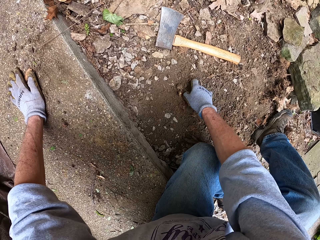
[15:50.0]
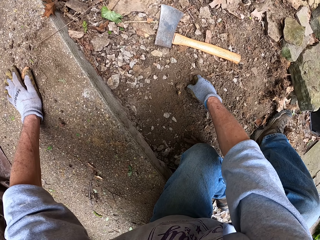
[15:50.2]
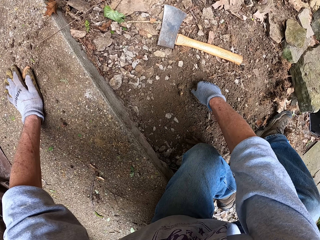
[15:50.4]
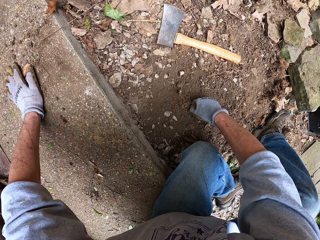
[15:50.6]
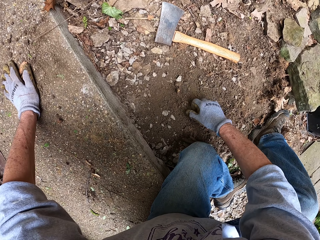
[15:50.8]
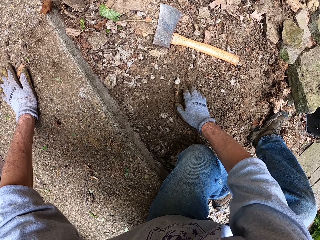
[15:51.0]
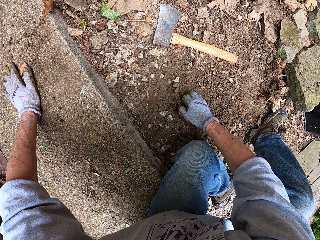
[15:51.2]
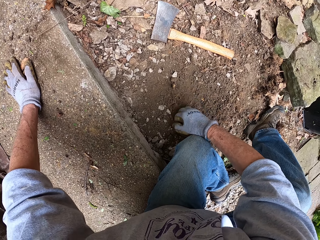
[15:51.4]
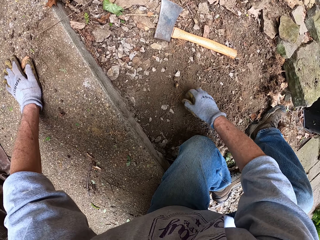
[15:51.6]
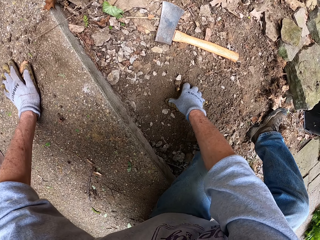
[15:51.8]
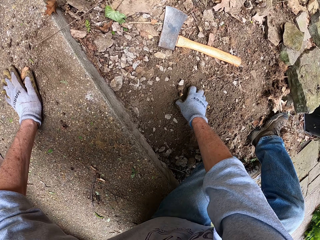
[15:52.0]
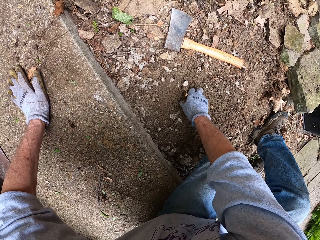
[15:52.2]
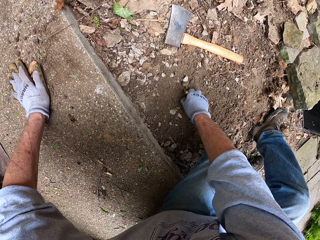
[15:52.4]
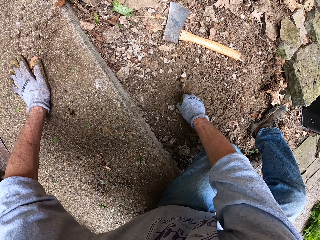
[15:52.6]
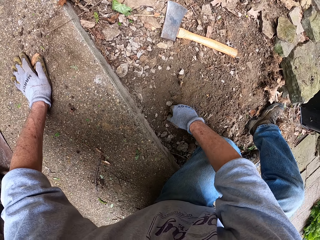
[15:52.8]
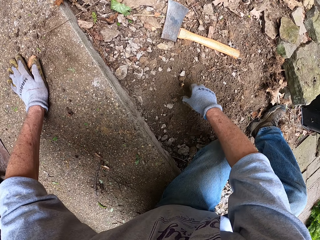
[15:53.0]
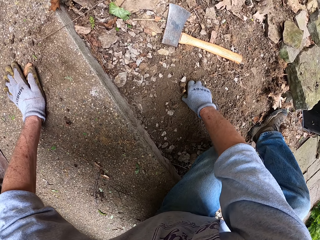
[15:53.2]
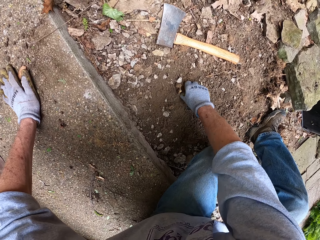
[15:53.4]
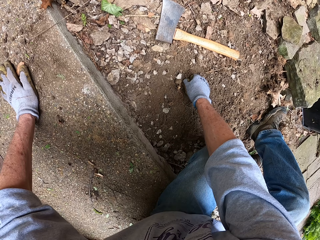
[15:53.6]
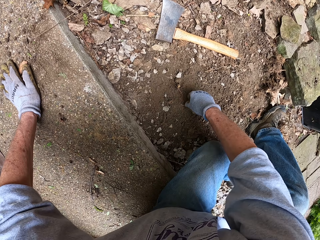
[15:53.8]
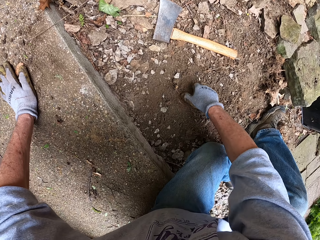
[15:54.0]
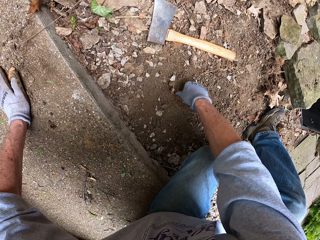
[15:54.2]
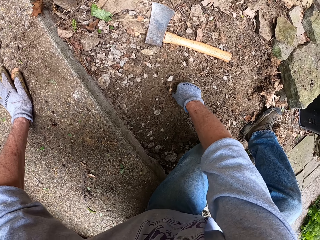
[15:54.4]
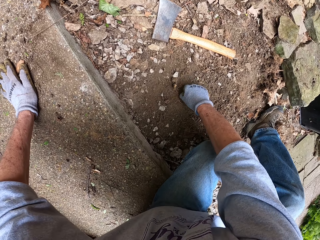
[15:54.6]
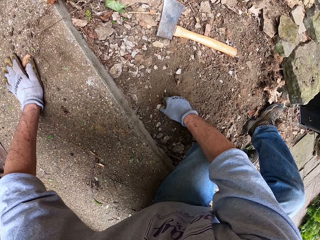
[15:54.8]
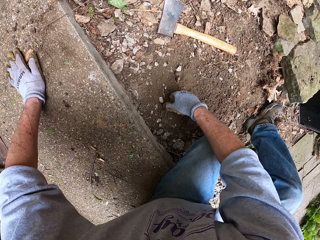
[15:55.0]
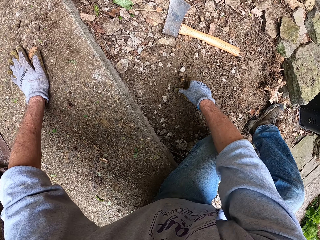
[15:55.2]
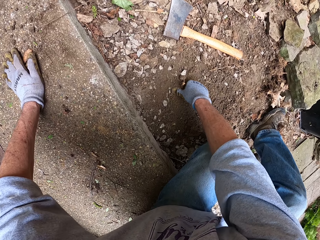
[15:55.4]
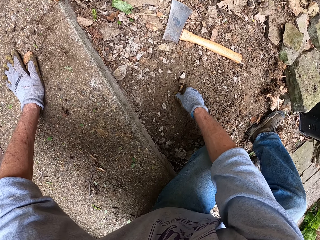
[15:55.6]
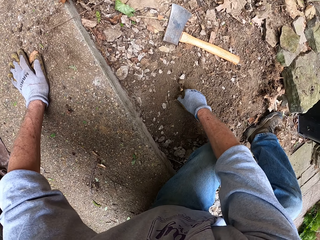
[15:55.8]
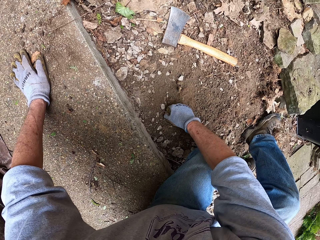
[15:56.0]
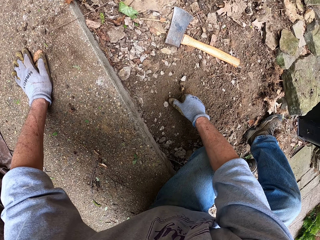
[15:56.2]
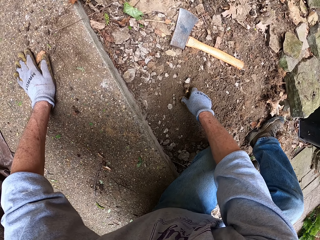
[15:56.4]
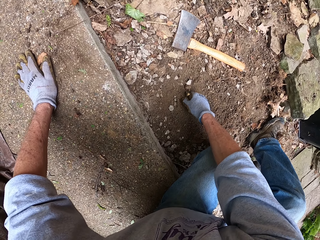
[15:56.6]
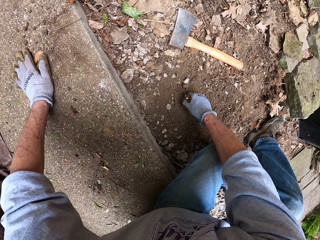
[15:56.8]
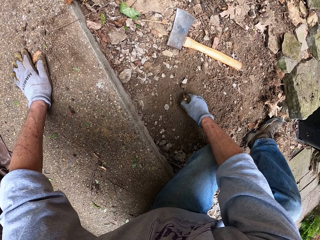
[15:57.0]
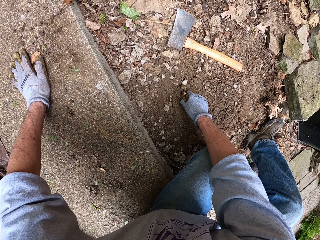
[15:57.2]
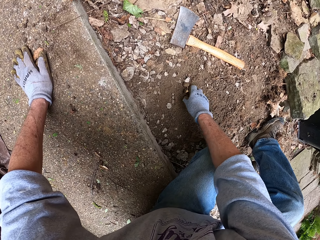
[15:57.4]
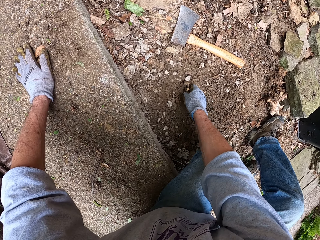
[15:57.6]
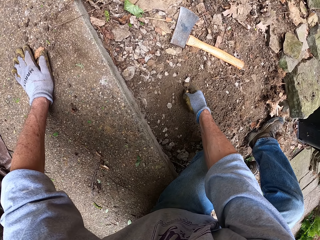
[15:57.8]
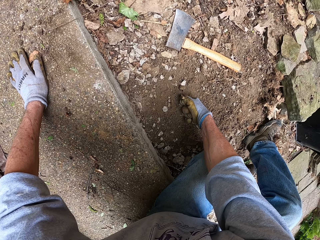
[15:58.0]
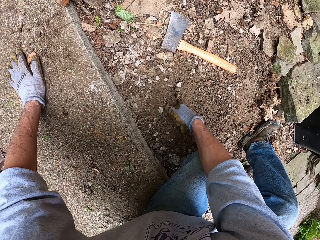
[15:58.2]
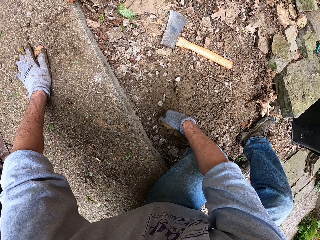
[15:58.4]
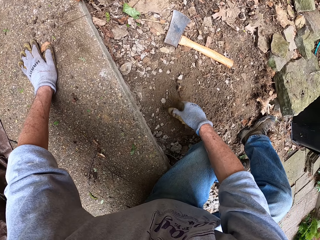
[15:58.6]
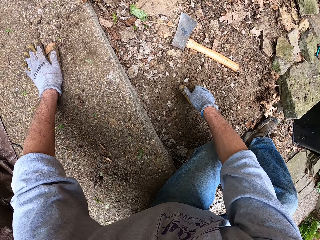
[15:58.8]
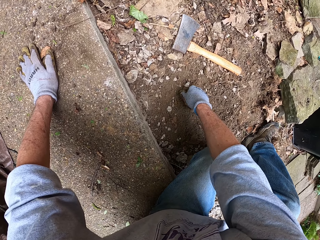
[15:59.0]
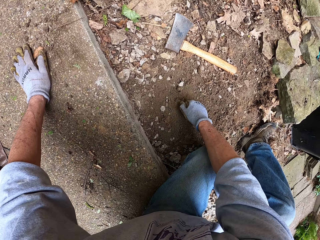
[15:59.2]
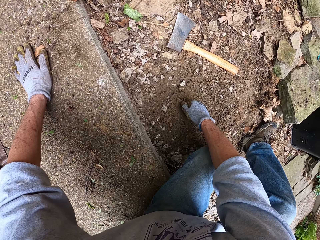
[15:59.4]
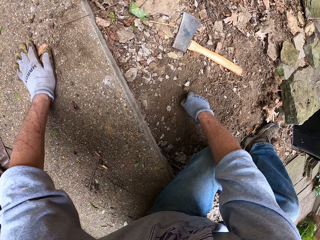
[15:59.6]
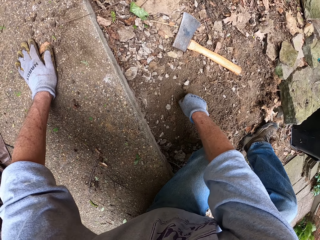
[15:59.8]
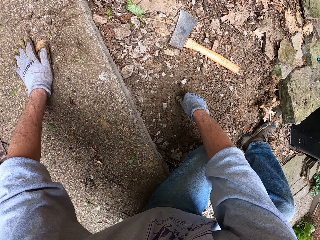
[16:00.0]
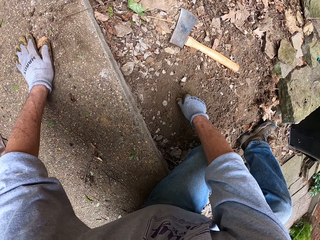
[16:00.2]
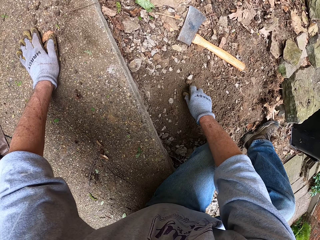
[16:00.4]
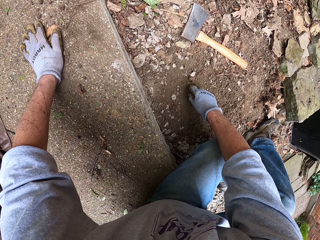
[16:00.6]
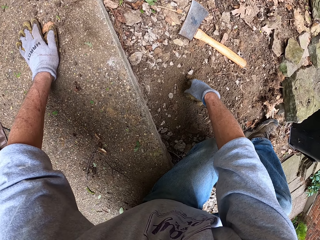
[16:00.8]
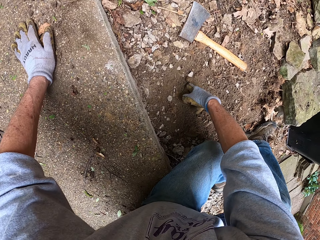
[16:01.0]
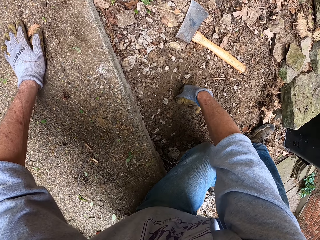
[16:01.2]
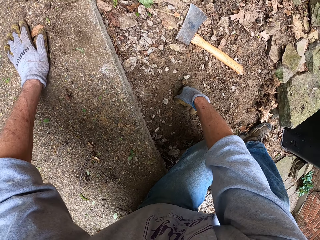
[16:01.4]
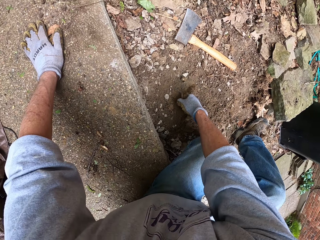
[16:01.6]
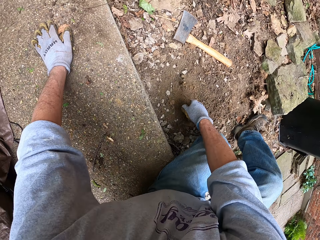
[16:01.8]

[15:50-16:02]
The camera wearer uproots a root with a hand.

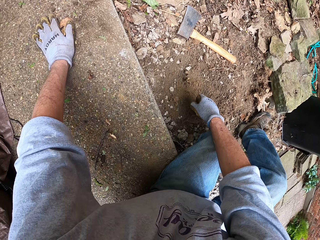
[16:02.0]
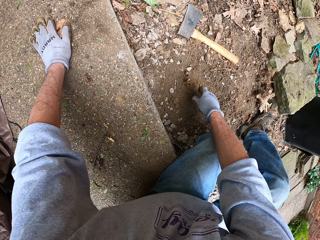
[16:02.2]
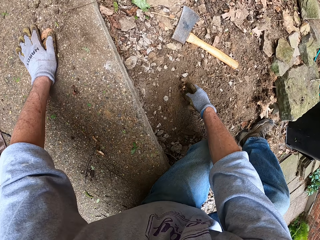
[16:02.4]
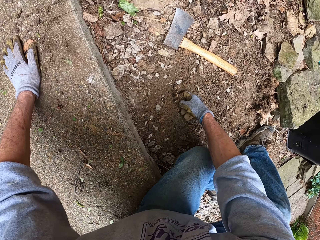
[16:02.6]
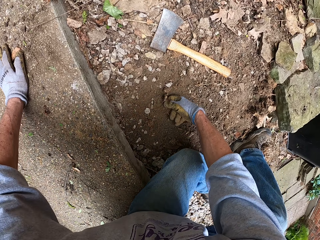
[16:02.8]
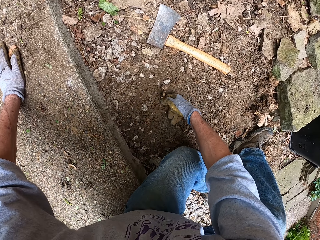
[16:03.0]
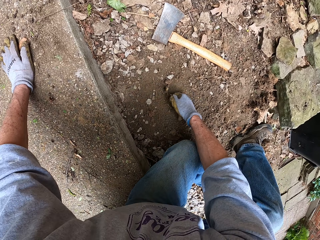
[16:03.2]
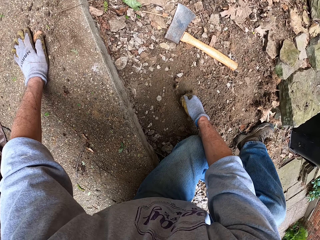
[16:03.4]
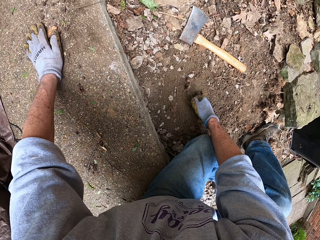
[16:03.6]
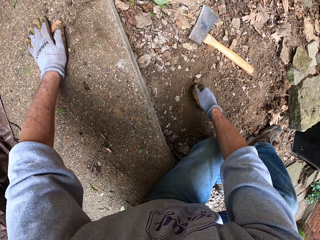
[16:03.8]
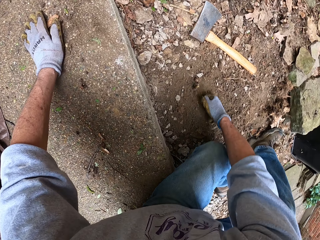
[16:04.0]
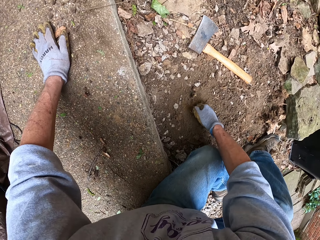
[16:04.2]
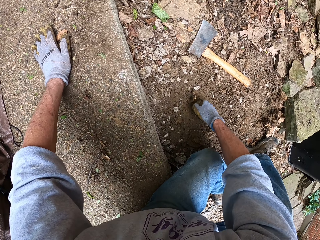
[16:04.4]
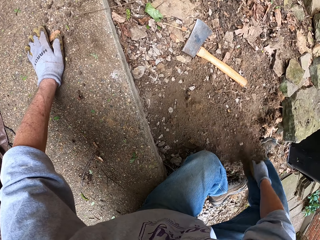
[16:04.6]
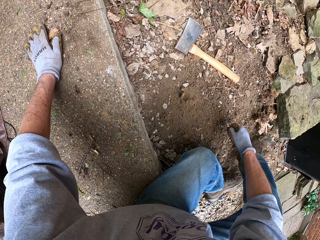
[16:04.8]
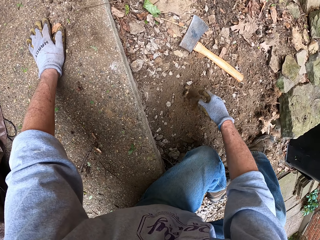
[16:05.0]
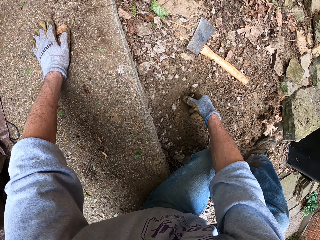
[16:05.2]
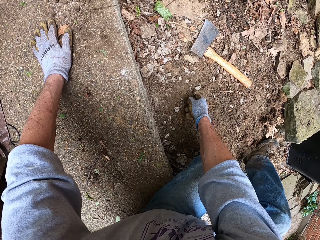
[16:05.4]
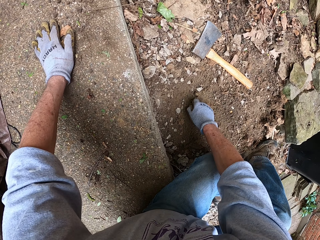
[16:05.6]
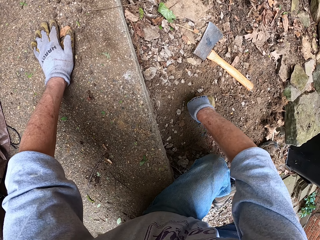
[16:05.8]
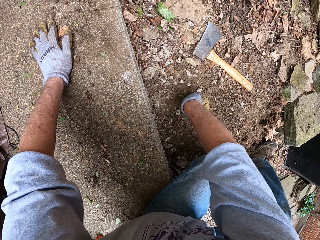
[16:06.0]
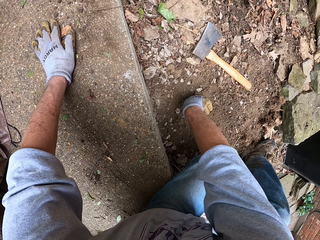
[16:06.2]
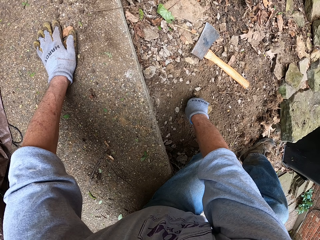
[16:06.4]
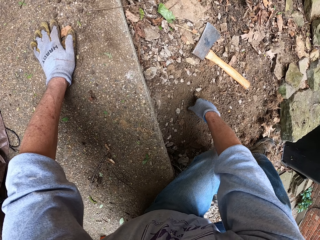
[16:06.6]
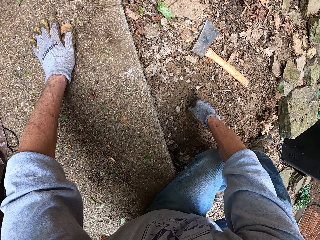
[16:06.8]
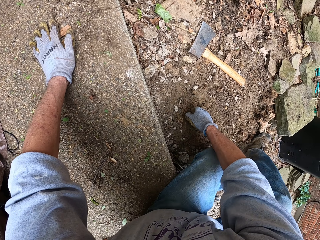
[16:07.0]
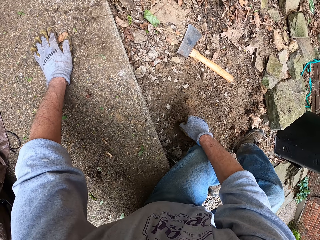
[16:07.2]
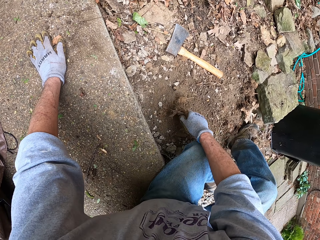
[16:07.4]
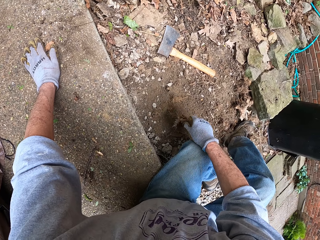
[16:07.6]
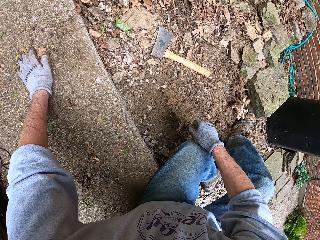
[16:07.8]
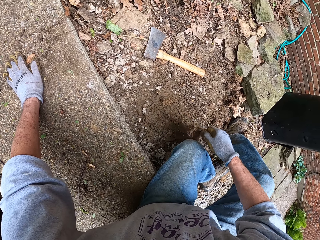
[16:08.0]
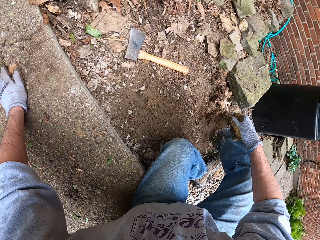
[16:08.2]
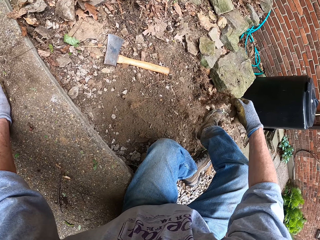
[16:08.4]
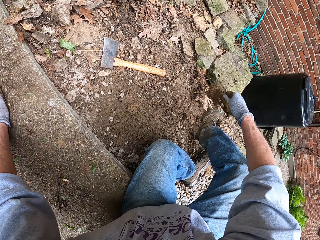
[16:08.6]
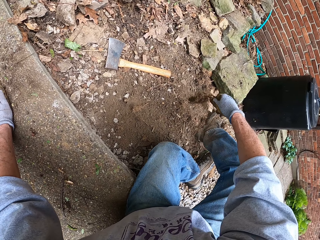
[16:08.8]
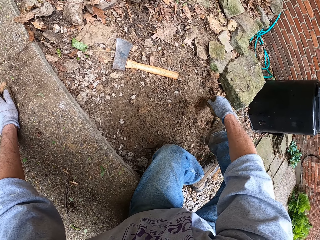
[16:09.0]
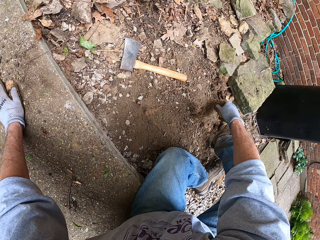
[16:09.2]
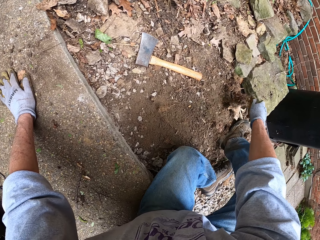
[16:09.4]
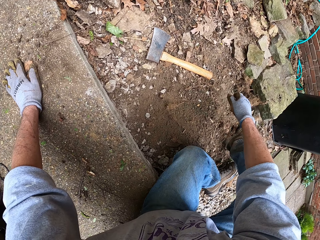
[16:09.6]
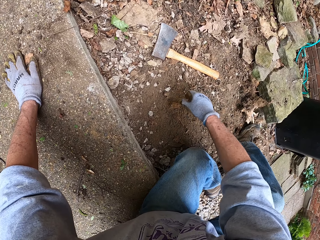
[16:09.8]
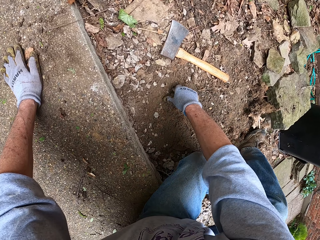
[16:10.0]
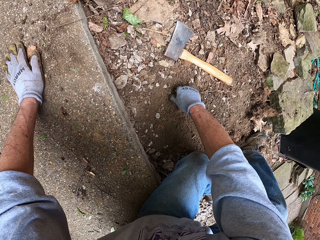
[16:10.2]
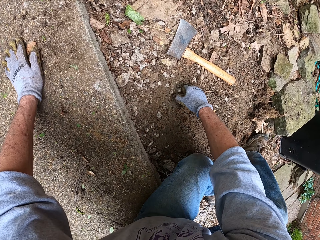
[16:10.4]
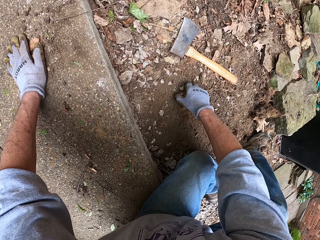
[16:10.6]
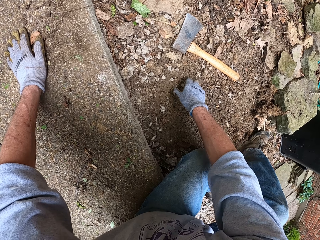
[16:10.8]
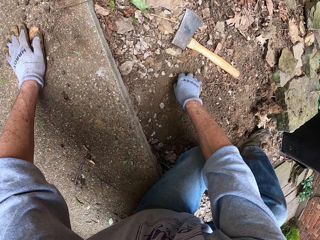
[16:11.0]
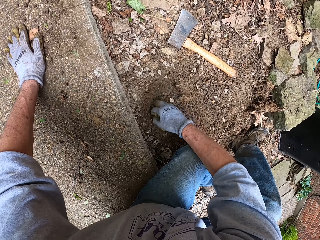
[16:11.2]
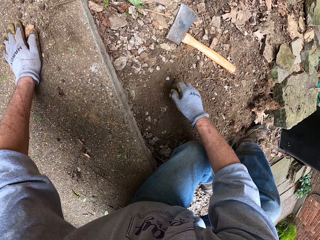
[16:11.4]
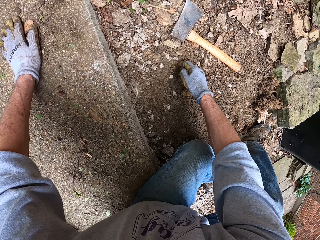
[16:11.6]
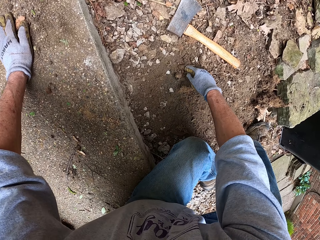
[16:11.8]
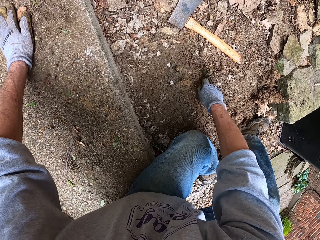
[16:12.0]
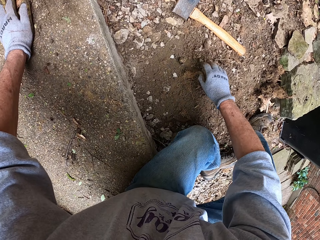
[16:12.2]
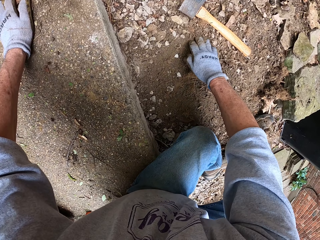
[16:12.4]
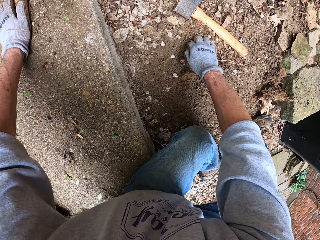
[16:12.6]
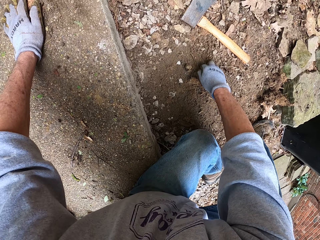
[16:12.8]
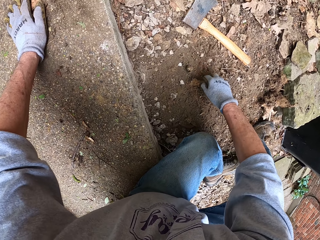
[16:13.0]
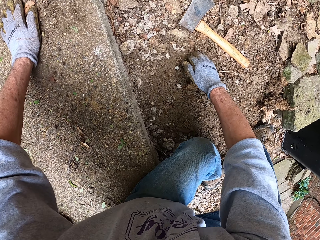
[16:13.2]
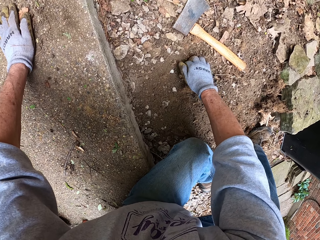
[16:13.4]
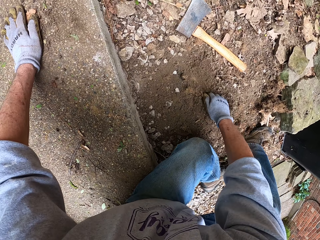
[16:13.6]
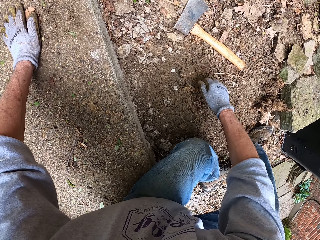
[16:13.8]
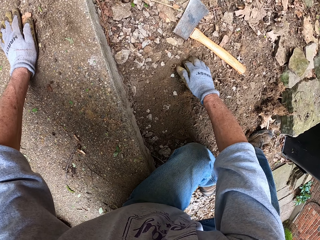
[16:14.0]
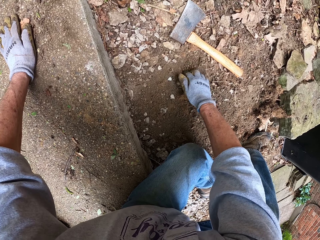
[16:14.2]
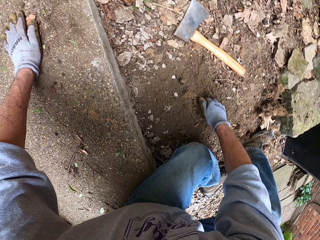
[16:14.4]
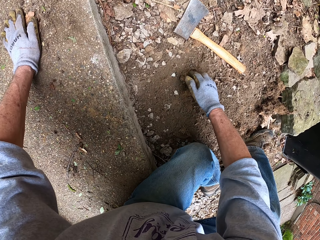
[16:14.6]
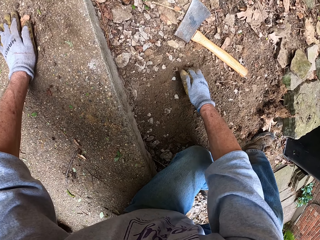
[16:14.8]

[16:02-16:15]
The camera wearer throws away a root on the ground. They uproot a root with a hand. They clear the soil around the root stump on the ground. They level the ground with a hand.
